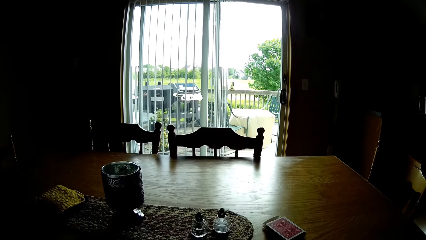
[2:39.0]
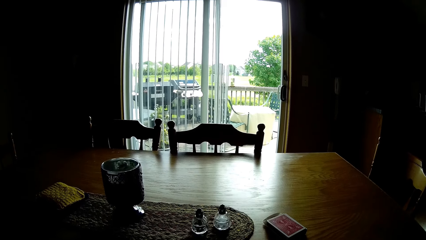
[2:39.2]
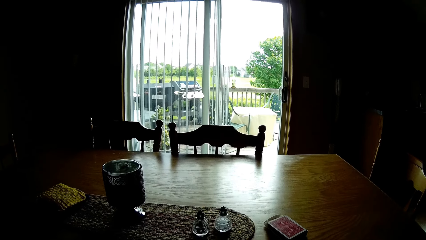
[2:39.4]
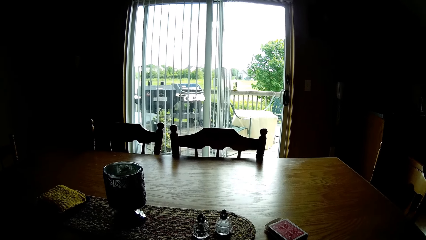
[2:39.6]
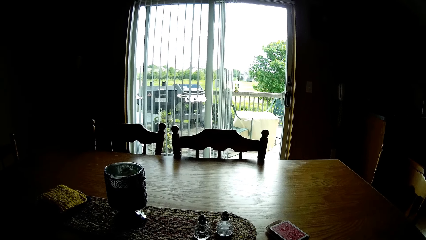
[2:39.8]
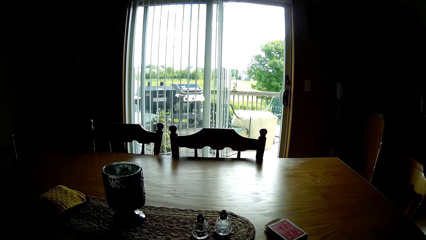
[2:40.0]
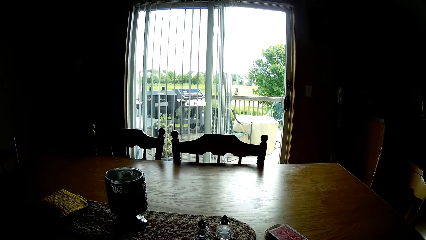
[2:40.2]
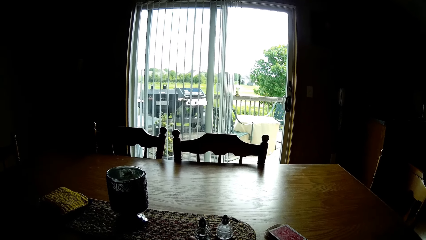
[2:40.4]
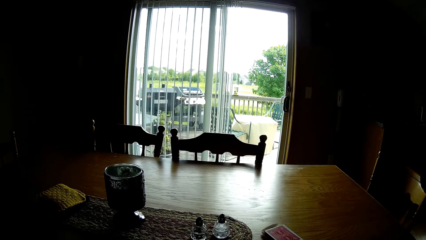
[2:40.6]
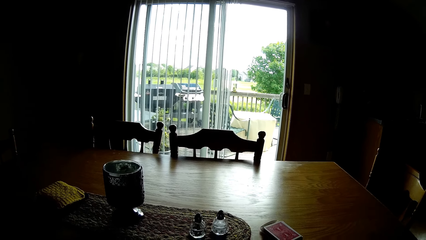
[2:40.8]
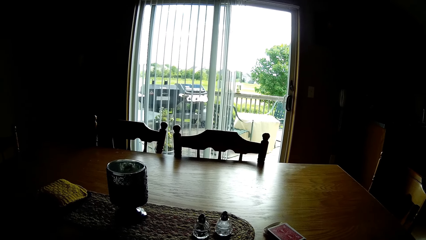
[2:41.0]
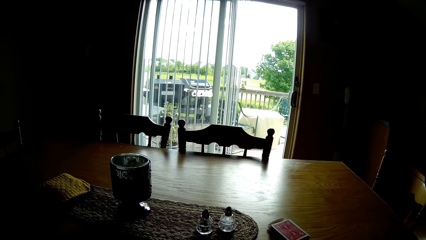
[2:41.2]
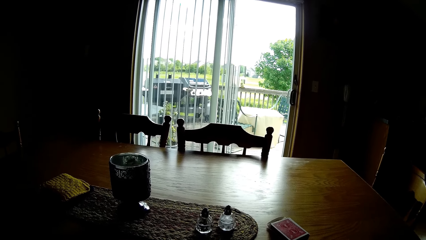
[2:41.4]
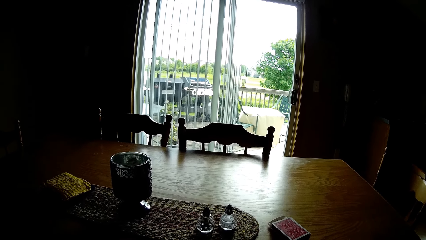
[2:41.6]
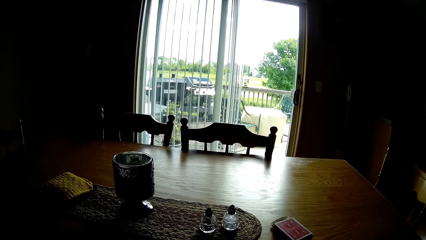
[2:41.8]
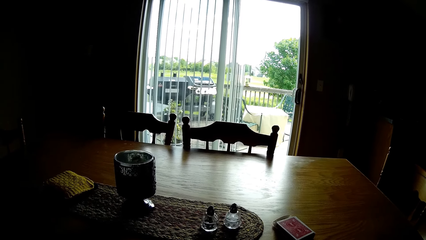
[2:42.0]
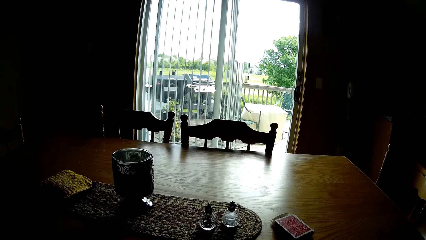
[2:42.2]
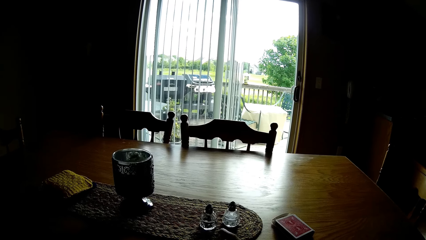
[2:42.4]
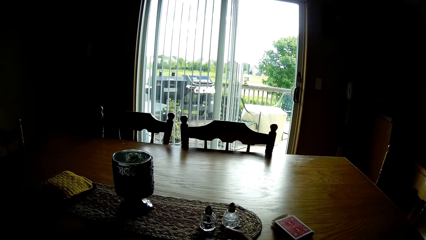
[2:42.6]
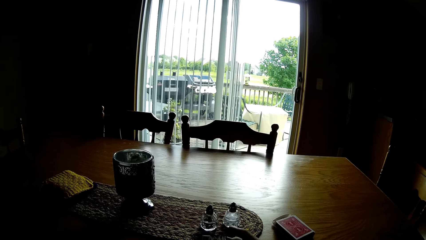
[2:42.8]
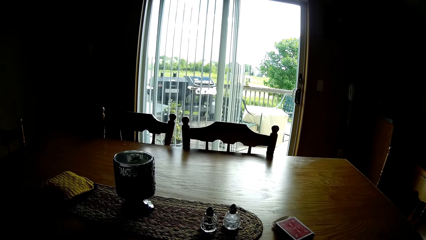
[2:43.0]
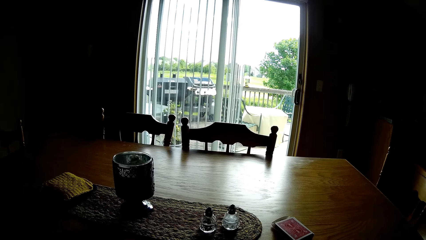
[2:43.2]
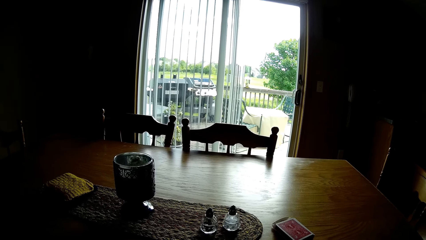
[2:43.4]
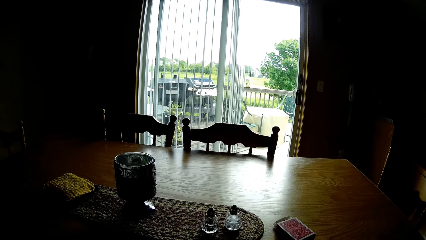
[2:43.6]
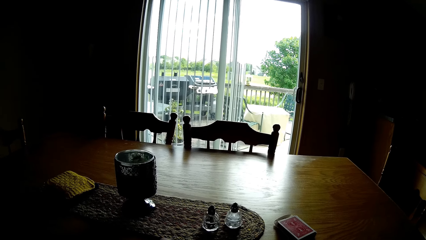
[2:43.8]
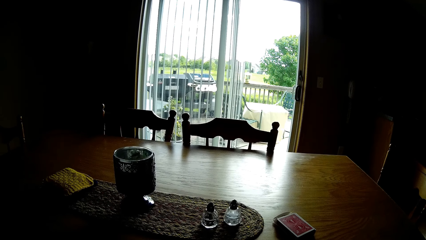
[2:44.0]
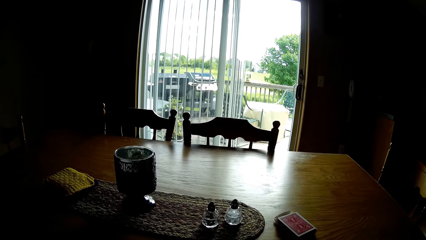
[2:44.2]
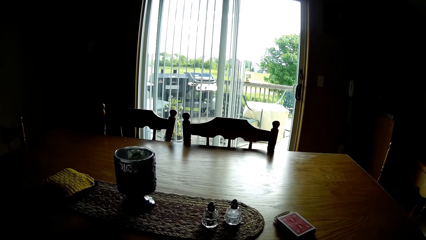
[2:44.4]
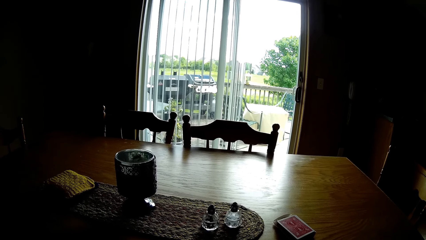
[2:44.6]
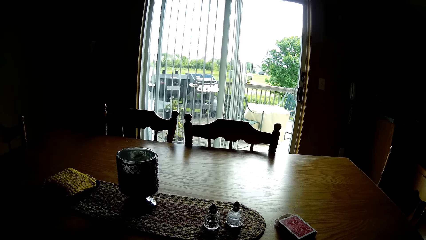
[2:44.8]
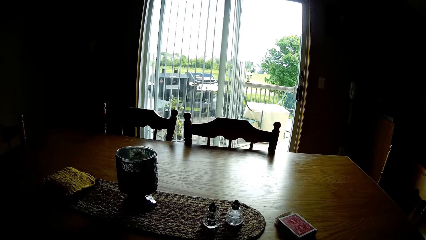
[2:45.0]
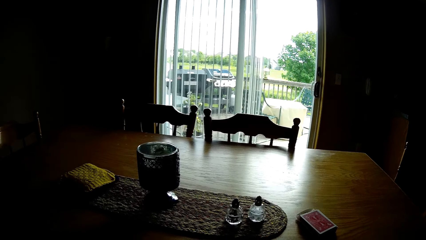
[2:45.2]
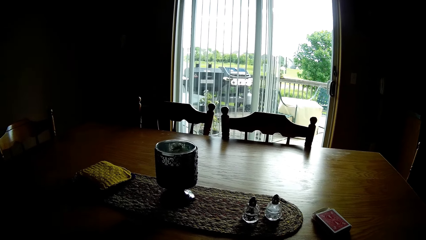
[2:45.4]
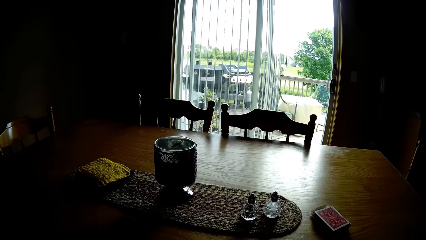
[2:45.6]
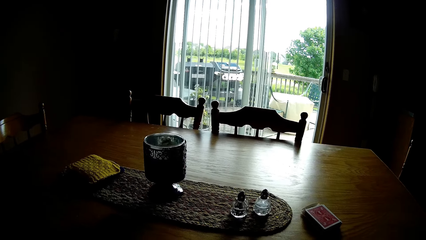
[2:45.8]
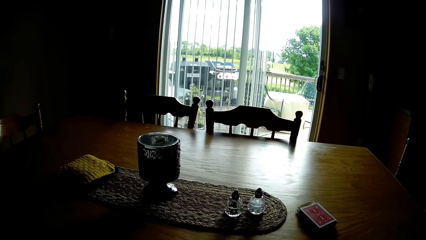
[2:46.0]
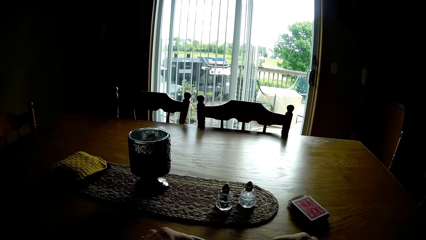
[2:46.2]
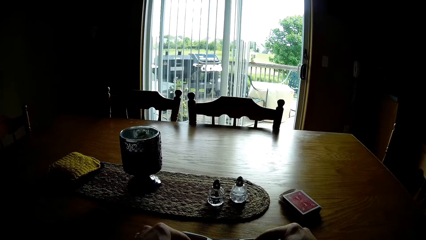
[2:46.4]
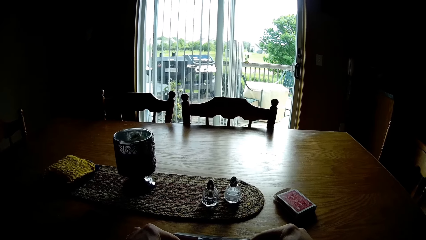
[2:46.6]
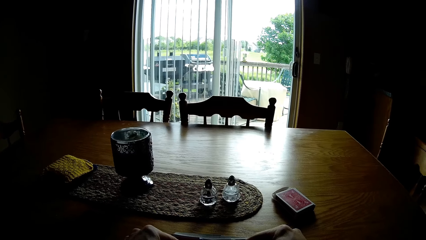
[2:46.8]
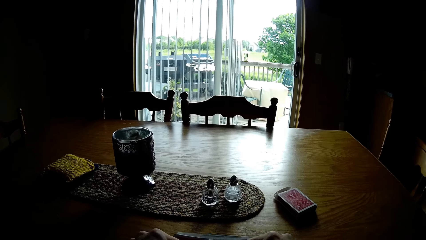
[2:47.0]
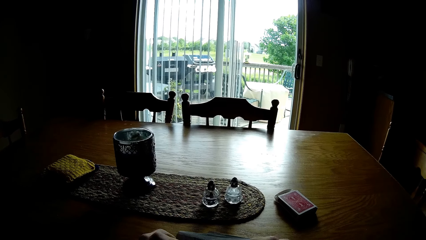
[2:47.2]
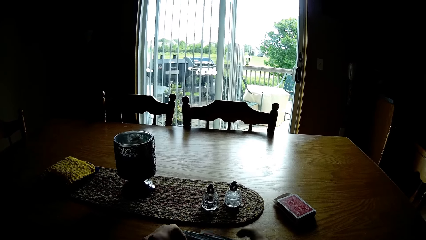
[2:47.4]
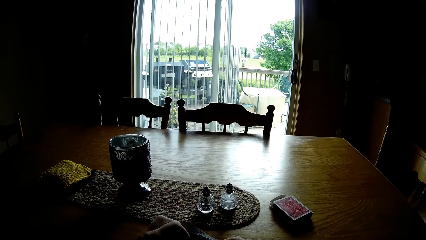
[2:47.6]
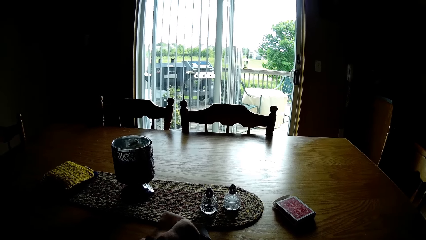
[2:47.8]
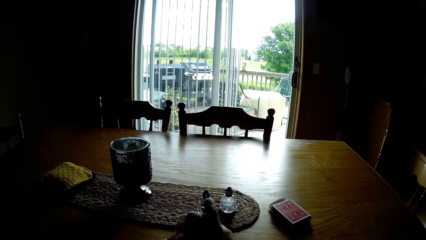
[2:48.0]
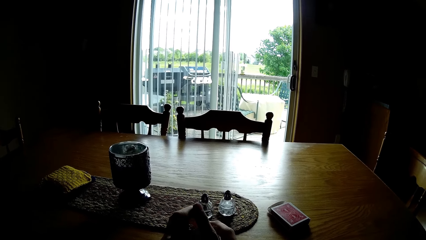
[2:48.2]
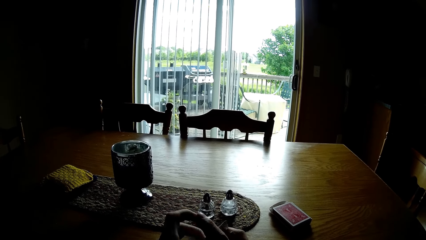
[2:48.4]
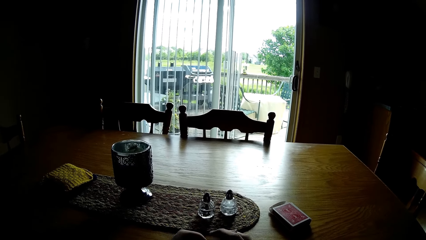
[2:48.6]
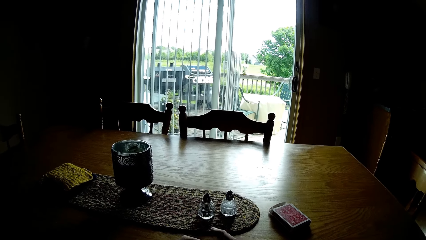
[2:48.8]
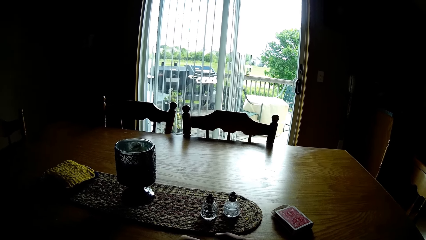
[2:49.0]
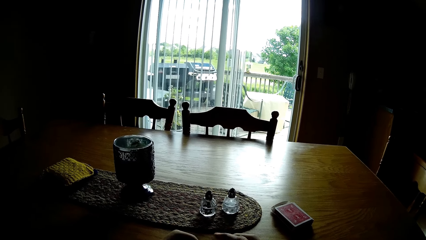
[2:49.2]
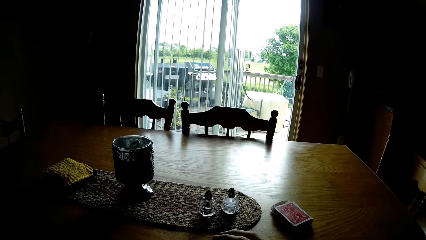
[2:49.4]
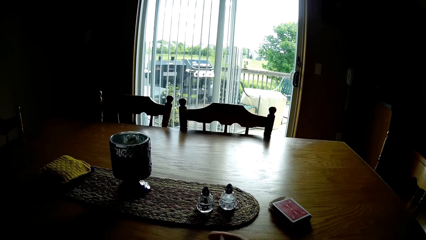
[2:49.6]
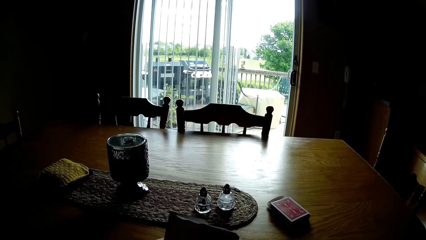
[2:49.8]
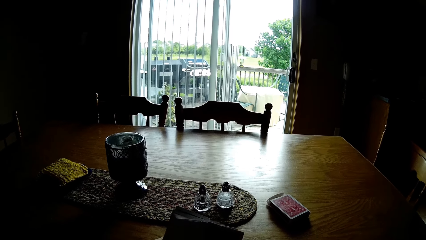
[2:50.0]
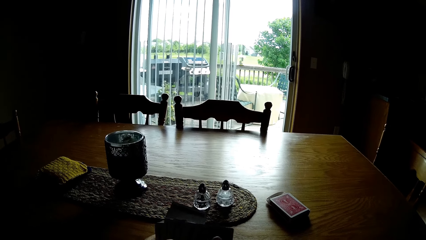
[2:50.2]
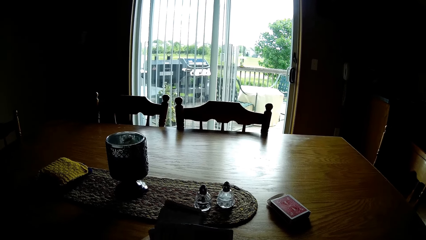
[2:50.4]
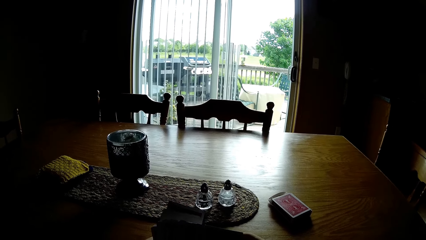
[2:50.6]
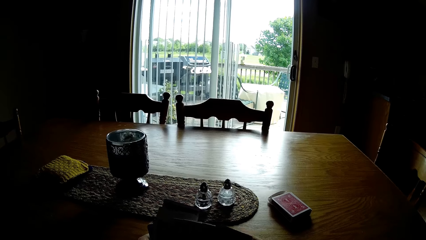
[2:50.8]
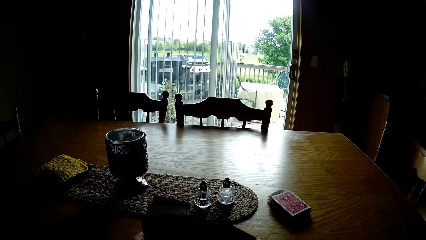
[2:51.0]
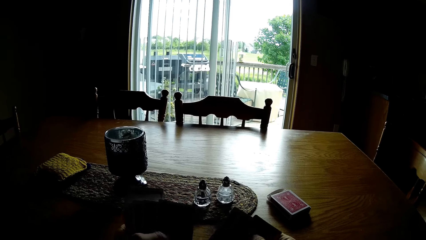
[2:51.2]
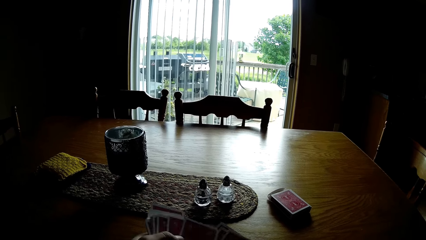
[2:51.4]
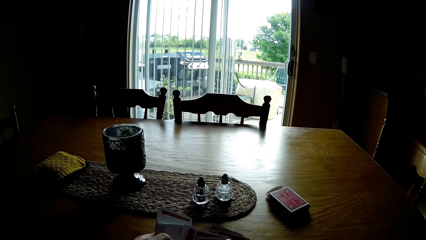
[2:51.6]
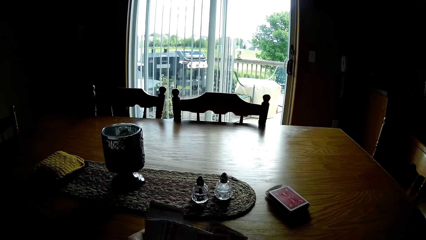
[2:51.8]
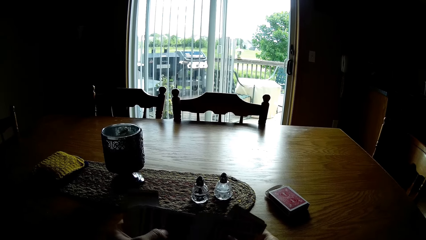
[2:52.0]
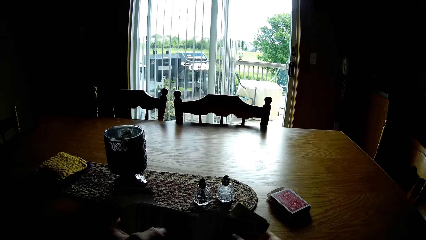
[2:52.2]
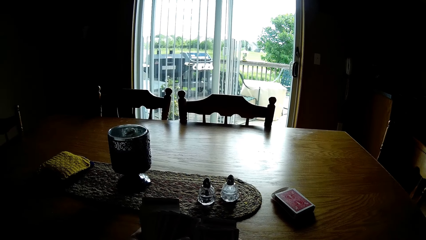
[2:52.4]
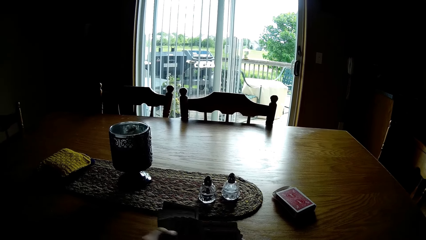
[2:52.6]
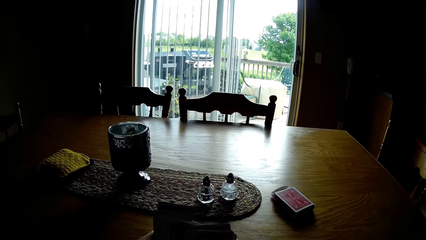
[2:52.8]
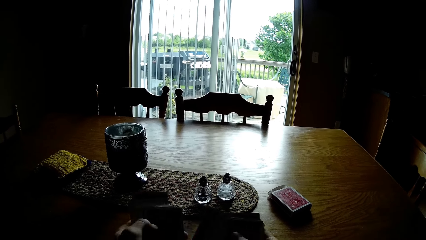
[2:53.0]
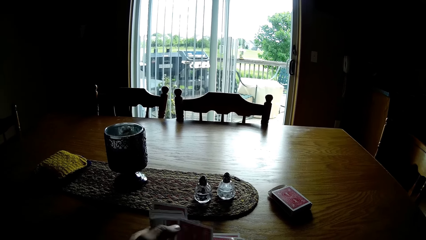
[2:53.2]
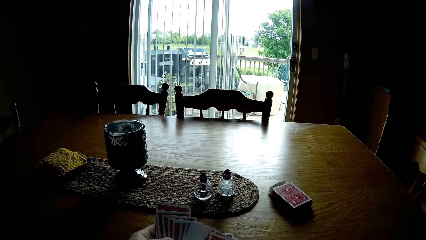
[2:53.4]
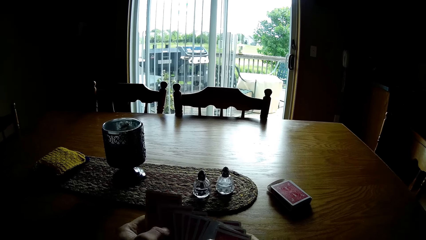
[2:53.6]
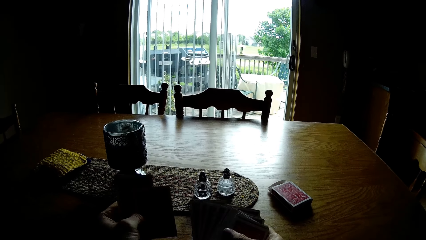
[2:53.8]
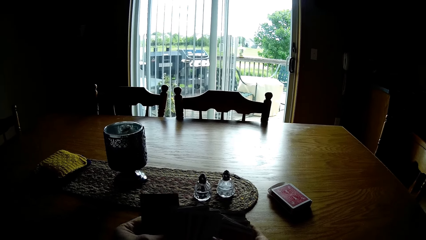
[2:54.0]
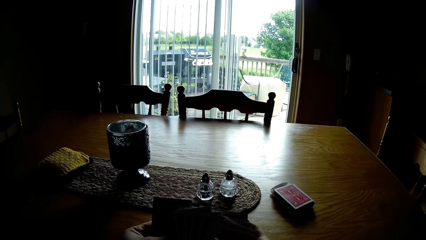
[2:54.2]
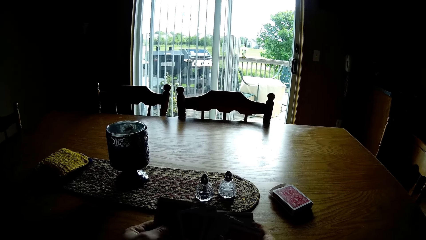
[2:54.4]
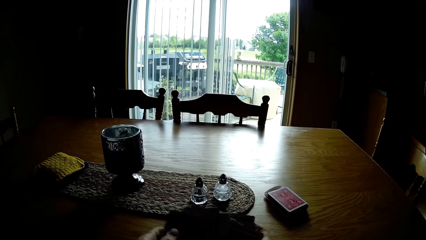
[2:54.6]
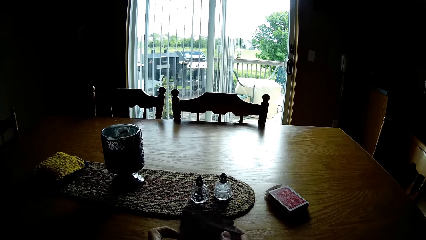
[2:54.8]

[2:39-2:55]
The camera wearer taps the play cards on the table. They shuffle the play cards.
